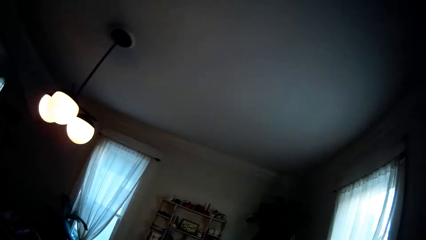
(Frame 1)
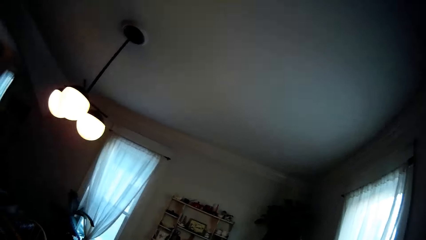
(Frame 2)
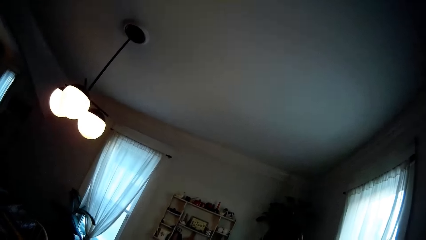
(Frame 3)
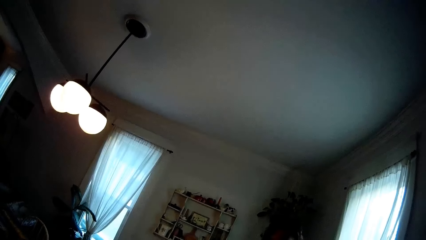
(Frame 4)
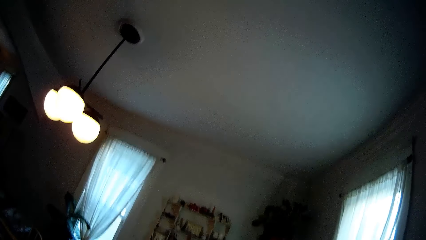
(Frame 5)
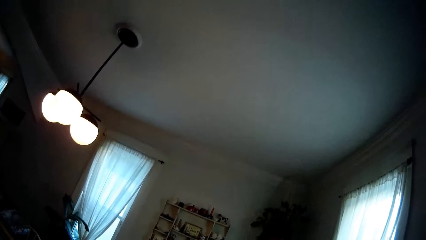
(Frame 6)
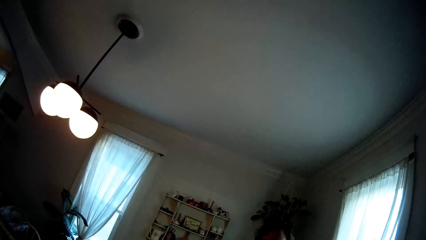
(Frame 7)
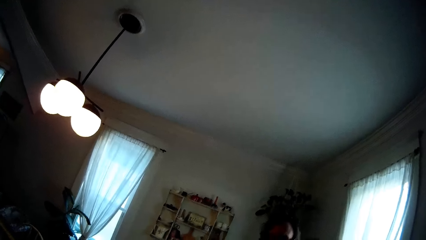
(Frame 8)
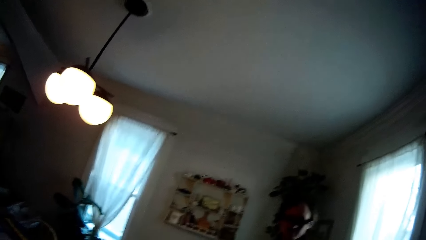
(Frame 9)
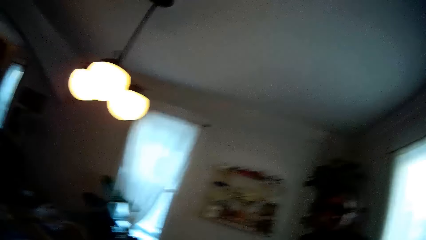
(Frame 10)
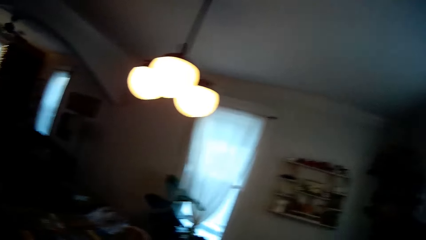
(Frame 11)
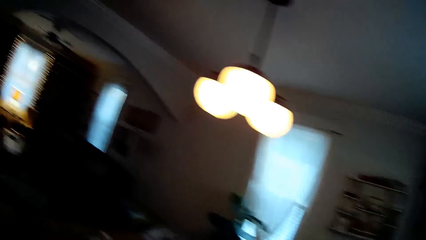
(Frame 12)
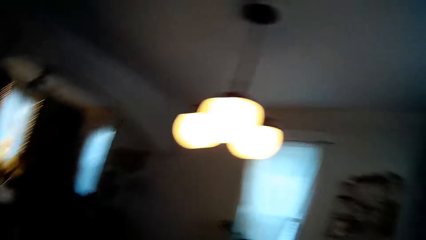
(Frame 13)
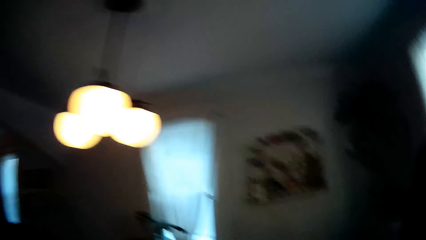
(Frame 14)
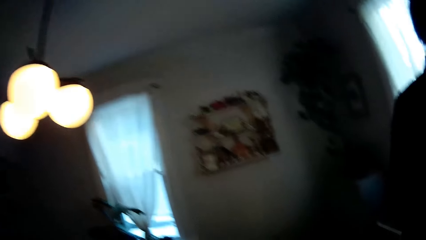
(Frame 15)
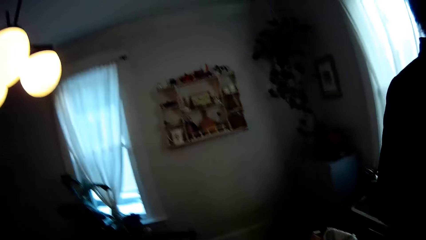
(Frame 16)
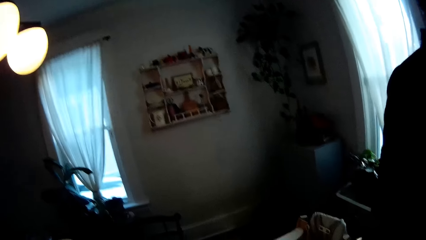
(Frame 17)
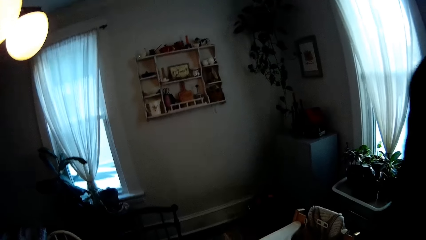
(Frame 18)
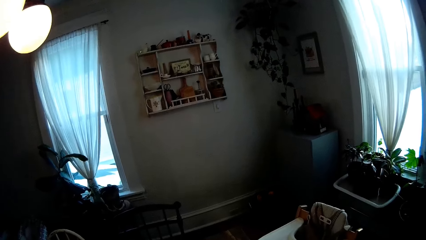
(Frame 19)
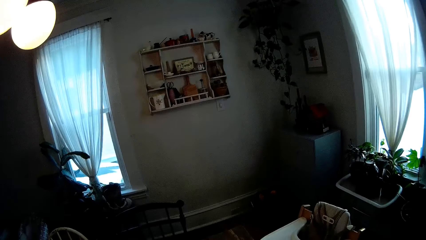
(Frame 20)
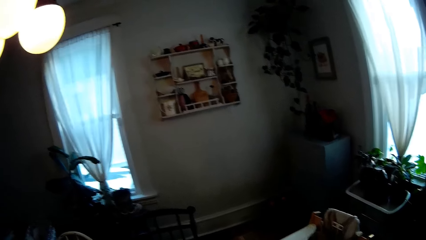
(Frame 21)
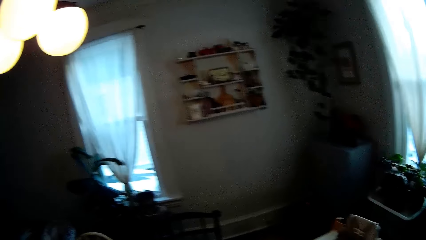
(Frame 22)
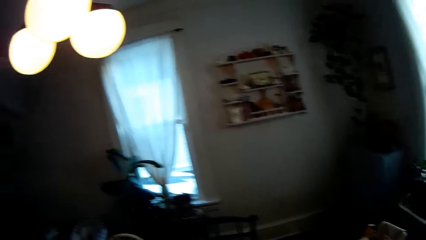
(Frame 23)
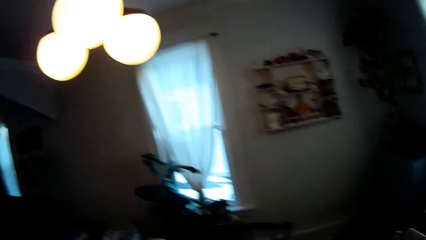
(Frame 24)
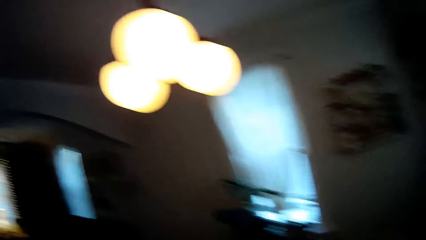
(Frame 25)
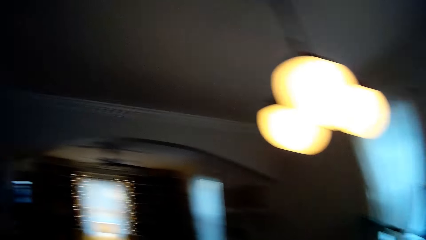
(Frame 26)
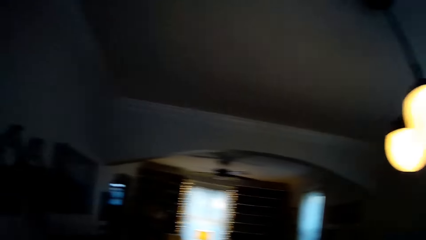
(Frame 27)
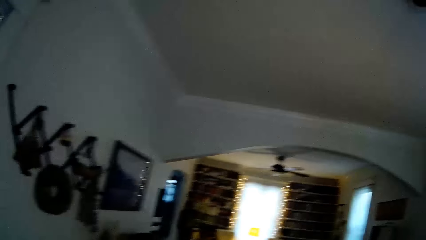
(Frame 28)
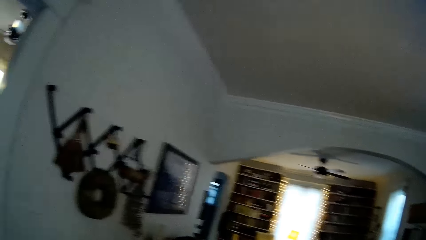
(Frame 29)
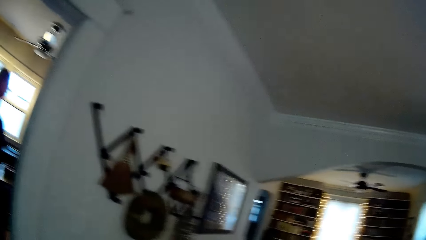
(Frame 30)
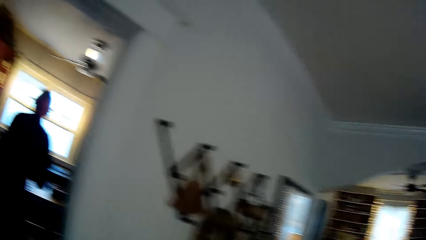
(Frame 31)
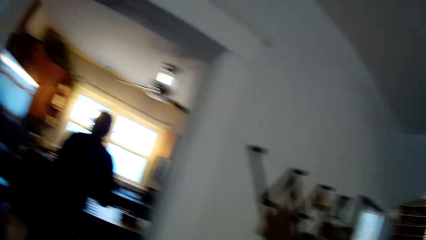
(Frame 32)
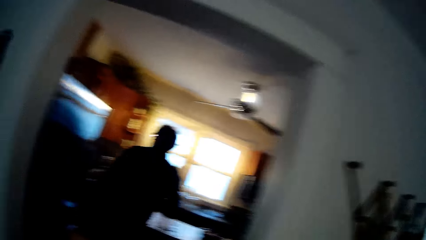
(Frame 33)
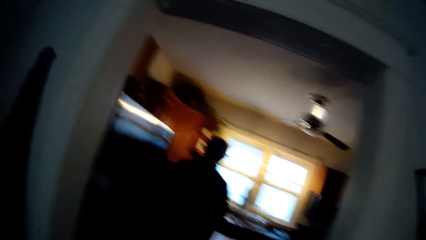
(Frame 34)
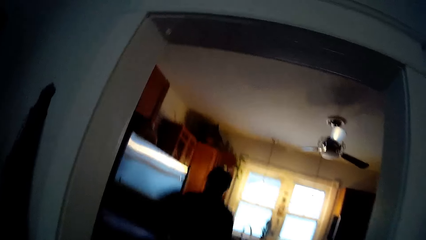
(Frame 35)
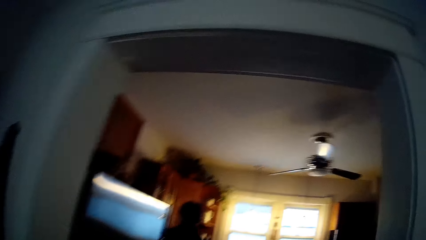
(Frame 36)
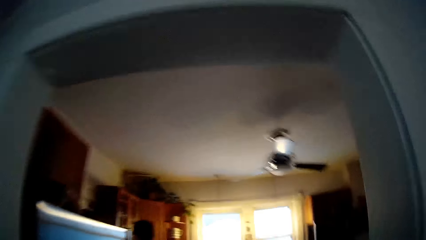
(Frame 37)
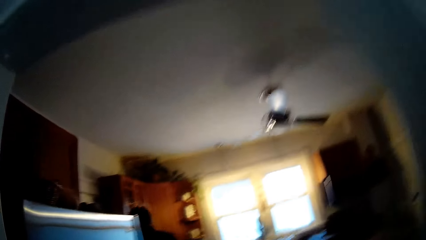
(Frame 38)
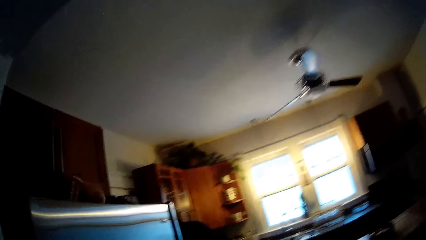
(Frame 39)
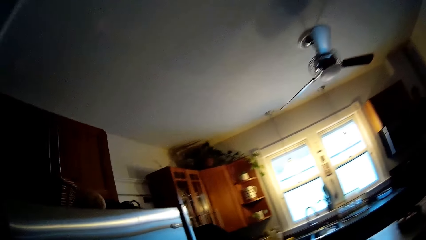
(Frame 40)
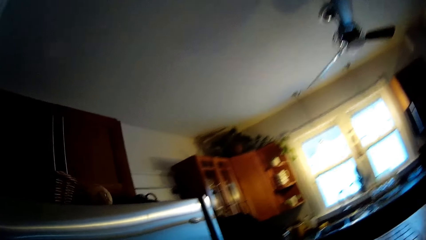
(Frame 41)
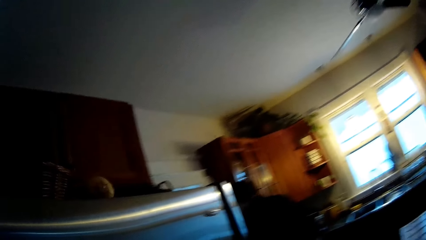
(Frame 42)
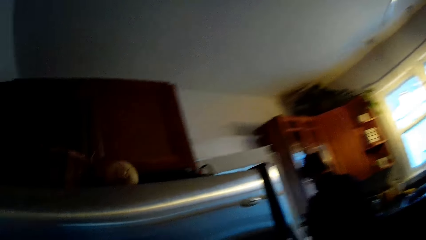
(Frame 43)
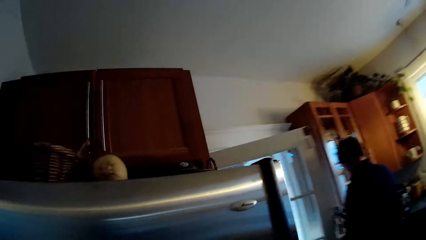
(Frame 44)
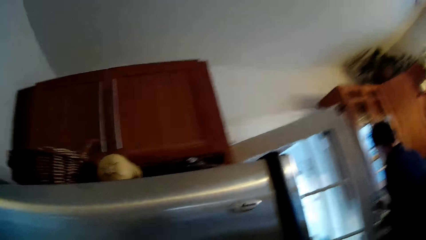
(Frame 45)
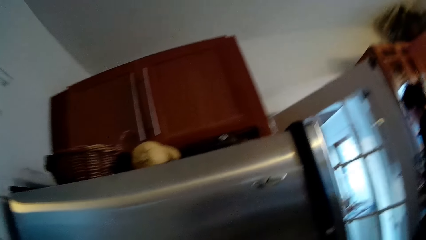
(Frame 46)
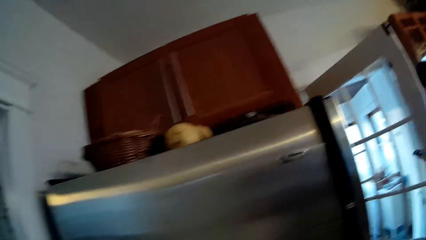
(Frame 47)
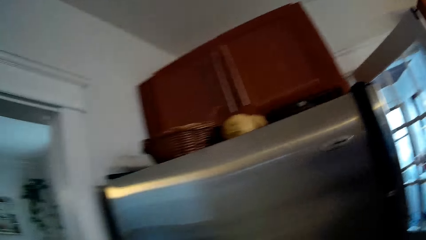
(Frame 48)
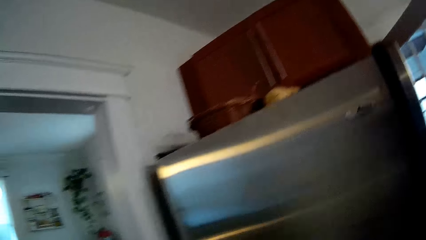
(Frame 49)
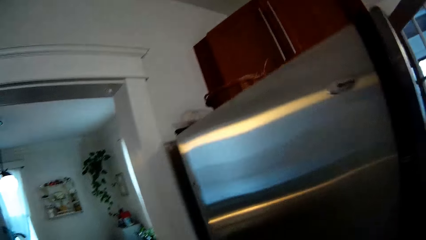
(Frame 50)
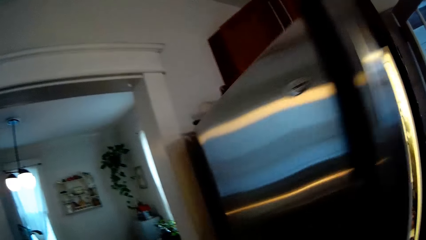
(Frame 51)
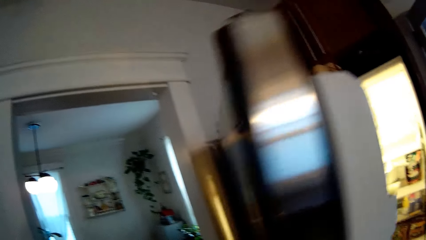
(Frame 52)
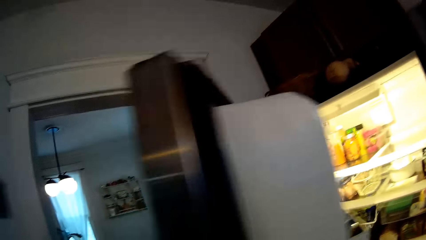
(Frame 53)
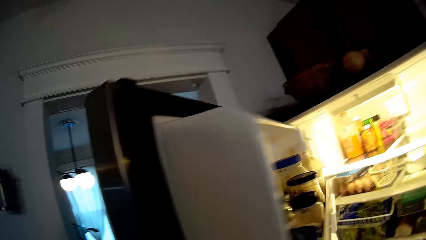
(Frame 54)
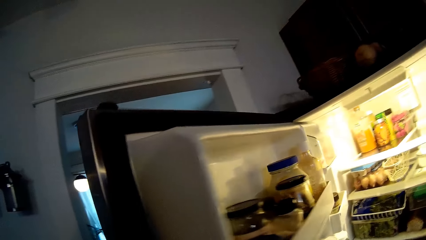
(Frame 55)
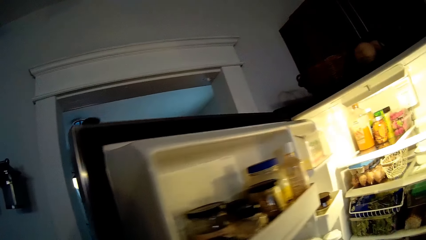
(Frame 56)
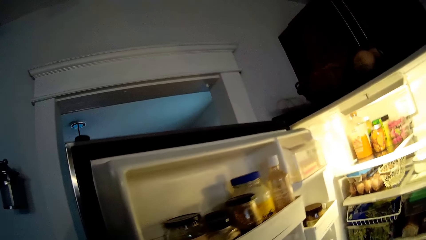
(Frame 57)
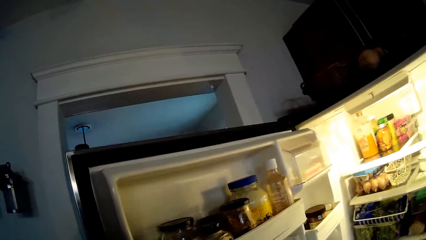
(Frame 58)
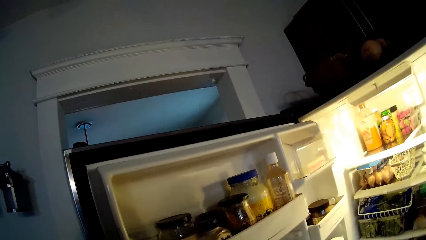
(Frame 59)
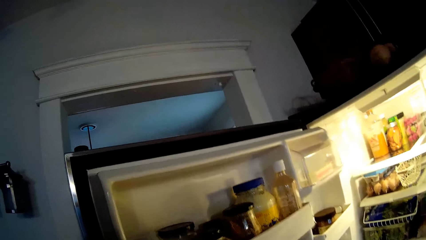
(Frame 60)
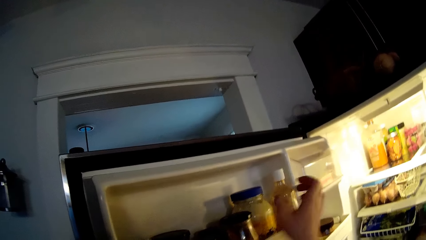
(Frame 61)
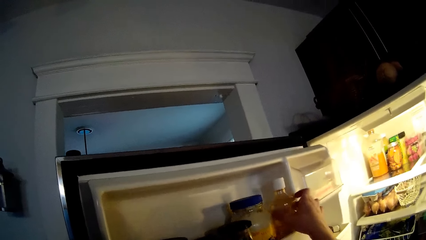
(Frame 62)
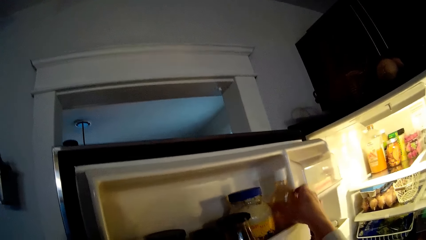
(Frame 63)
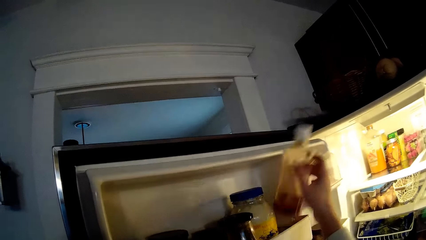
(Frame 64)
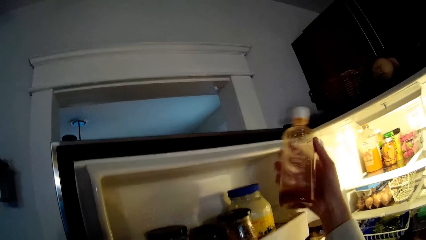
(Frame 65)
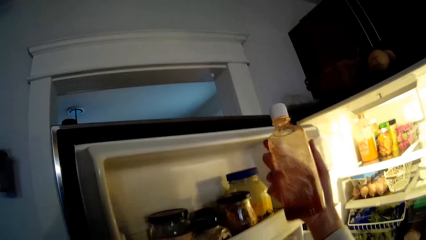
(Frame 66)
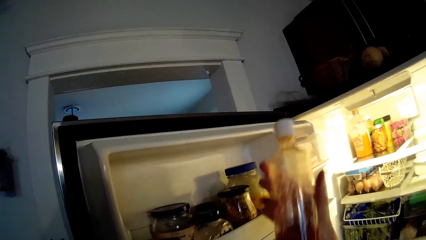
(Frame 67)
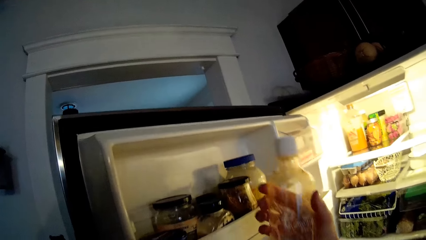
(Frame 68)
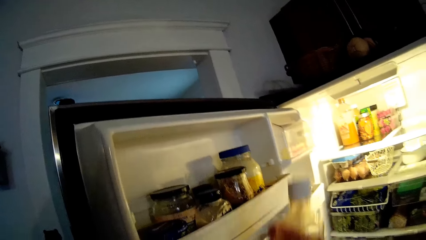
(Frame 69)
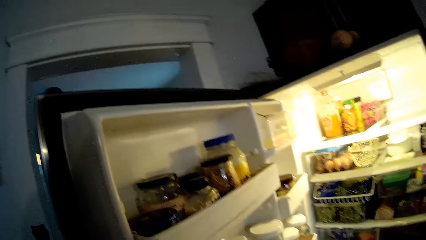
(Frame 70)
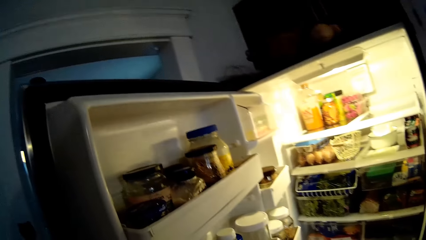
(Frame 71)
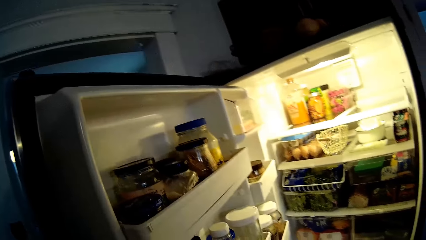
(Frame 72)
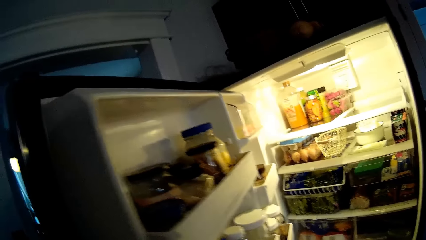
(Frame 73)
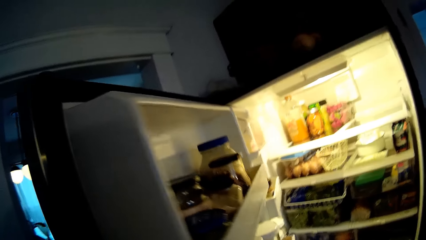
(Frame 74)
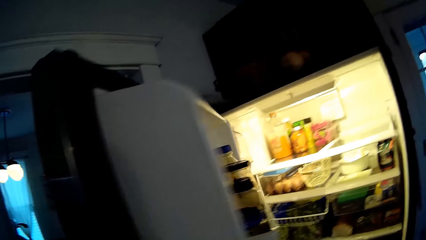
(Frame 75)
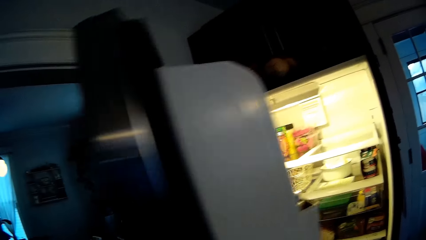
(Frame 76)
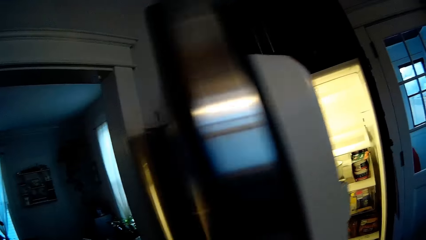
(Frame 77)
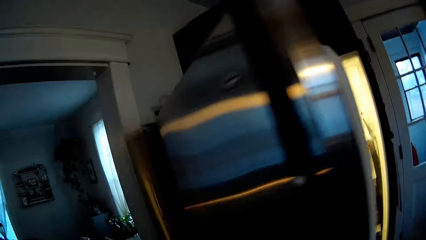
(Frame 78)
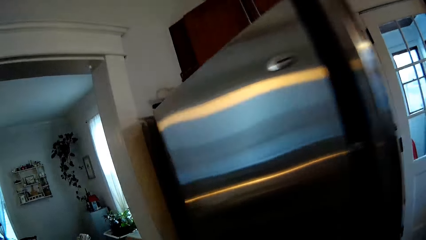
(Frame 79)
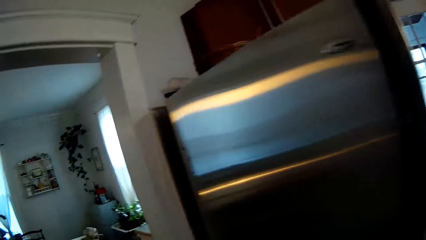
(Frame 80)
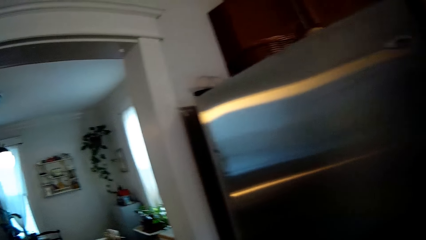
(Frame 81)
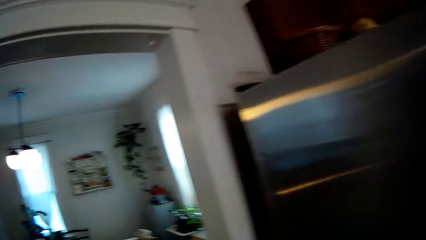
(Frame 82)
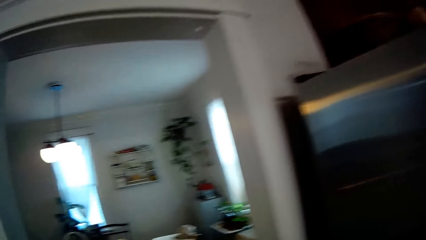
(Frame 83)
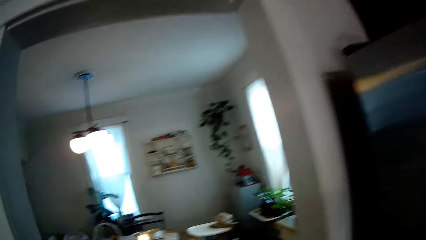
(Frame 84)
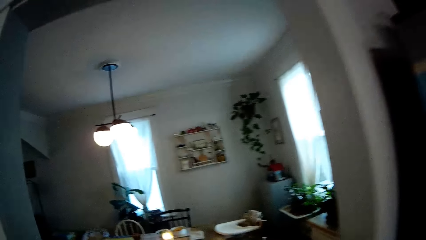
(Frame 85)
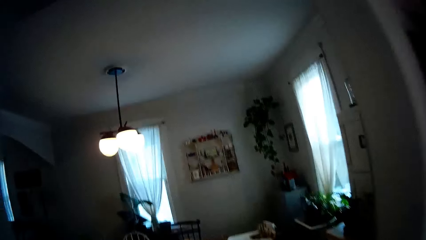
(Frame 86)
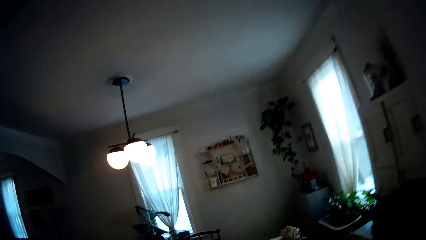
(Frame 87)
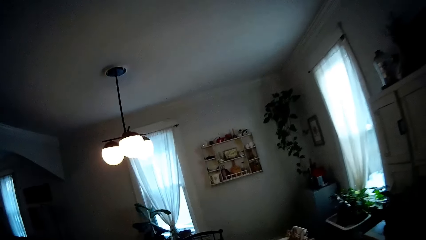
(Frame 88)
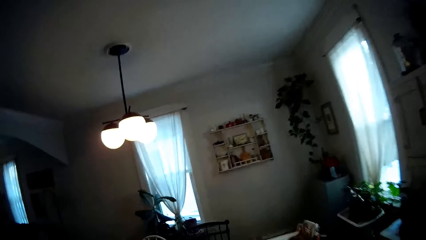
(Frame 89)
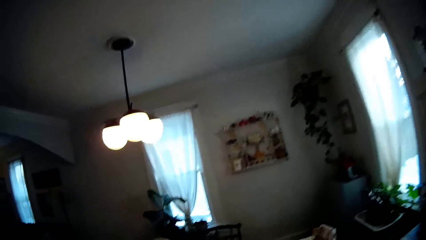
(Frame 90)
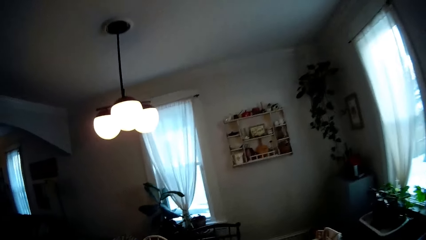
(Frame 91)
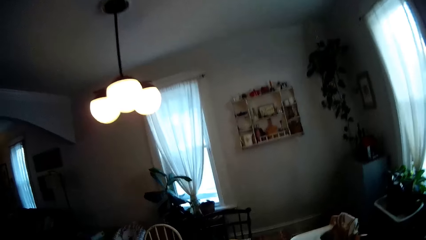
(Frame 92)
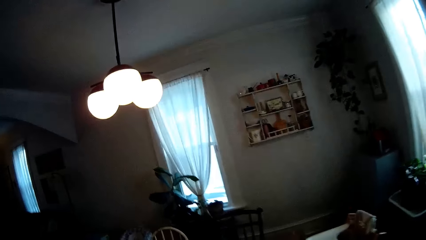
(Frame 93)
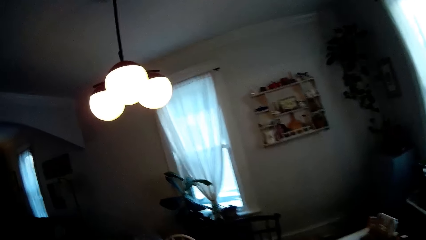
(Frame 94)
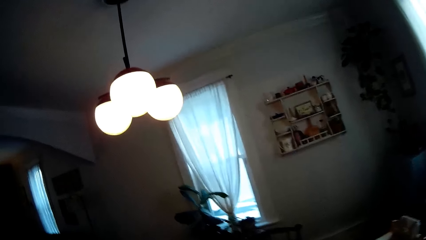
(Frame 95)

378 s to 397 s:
The camera wearer turns around the living room. A man opens a door with his left hand. The camera wearer walks towards the kitchen. She opens a fridge with her left hand. She picks a bottle of sauce from the fridge with her right hand. She closes the fridge with her left hand. She walks into the dining room from the kitchen.
